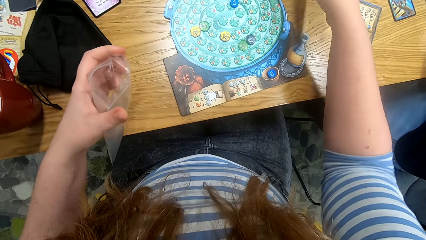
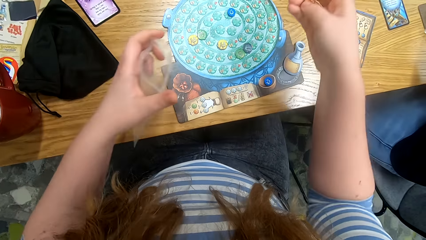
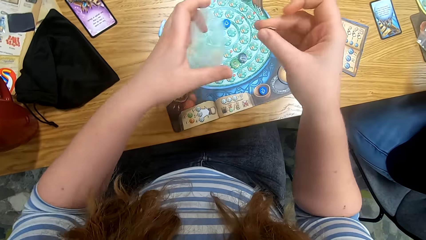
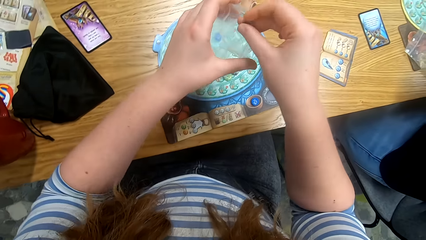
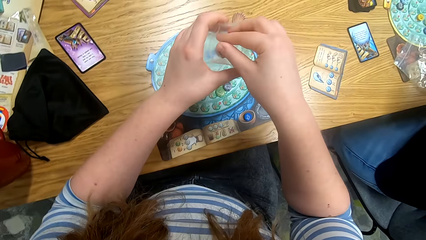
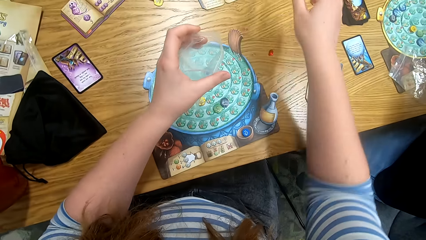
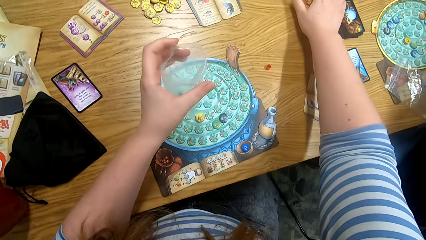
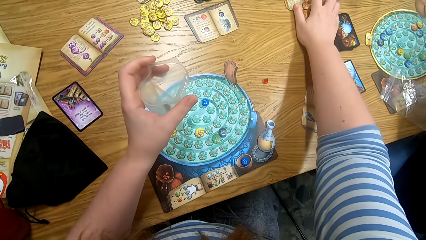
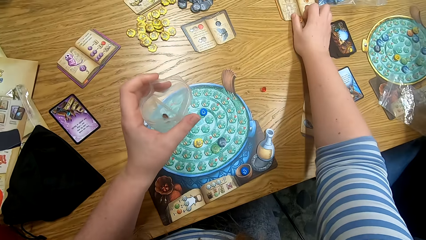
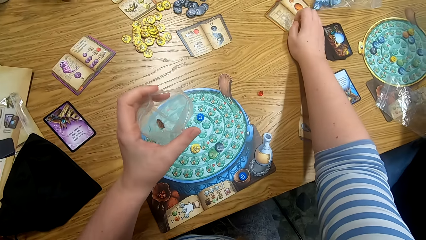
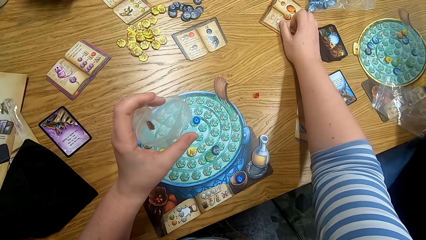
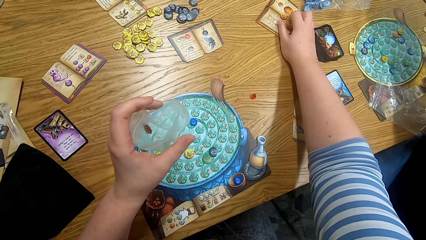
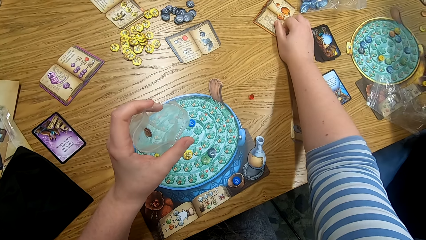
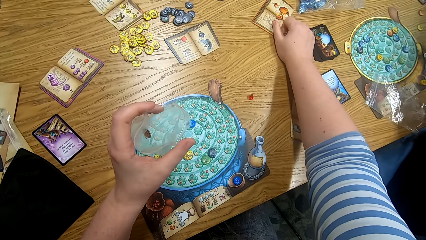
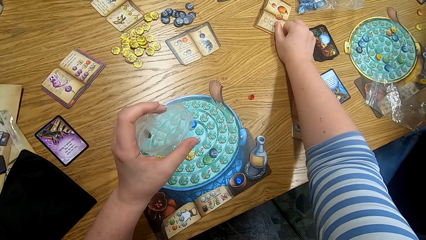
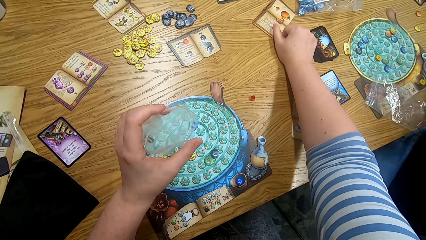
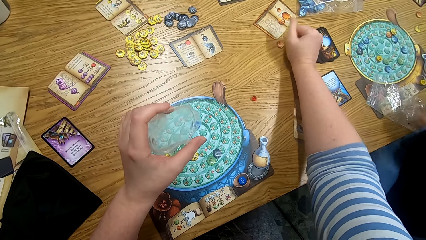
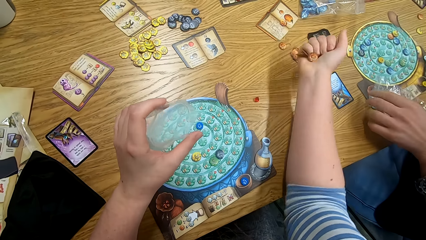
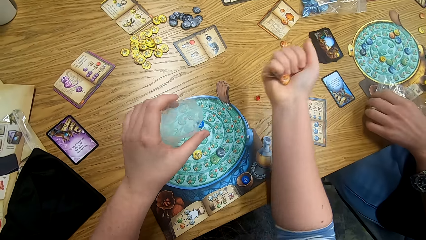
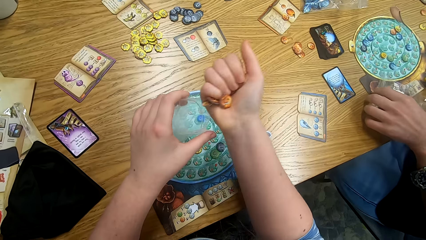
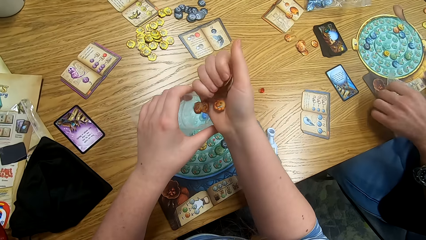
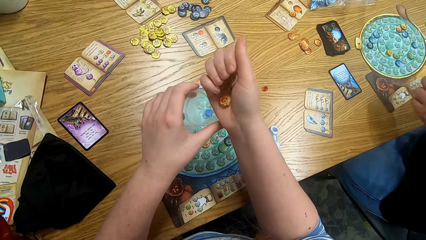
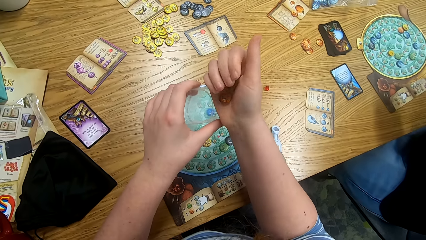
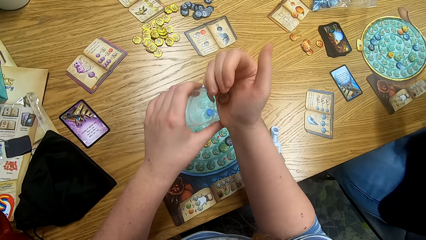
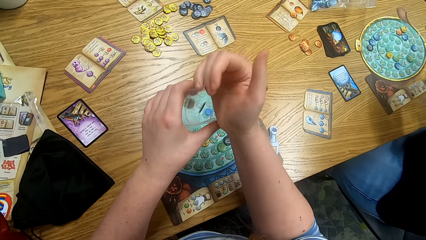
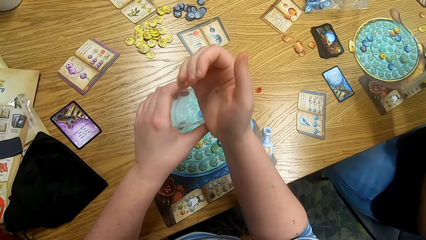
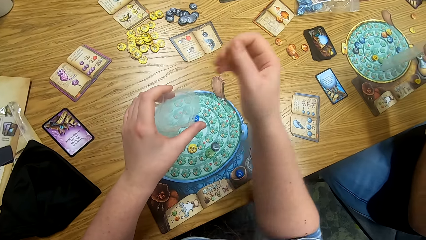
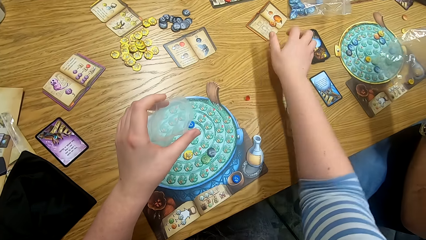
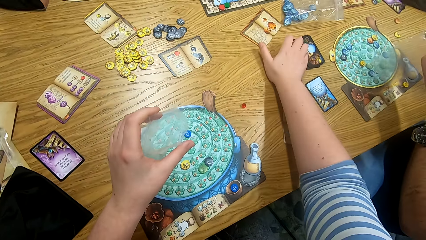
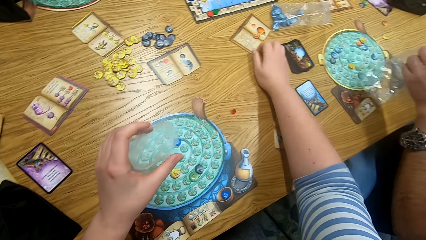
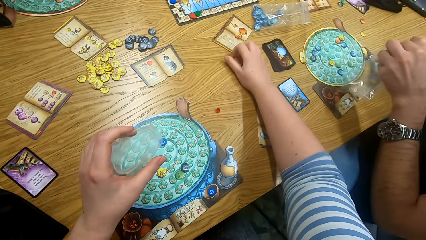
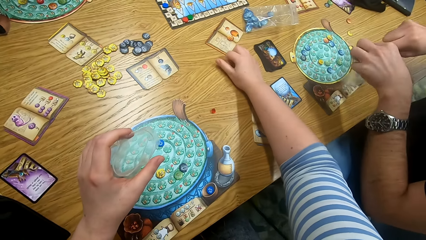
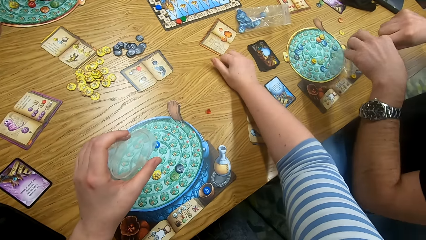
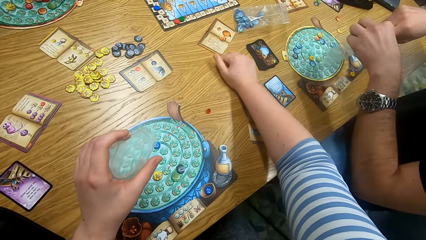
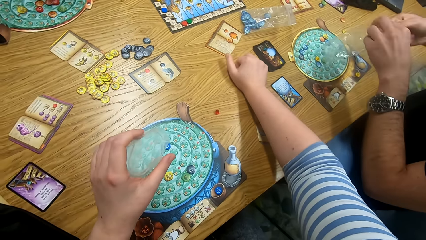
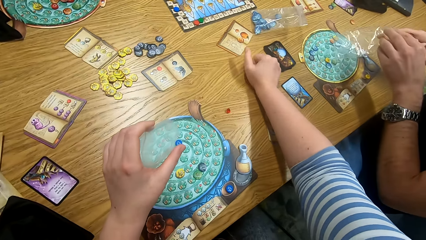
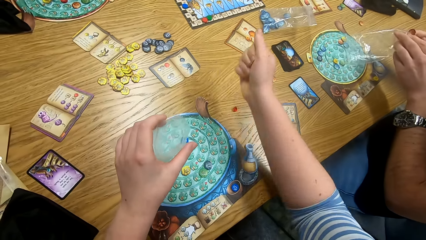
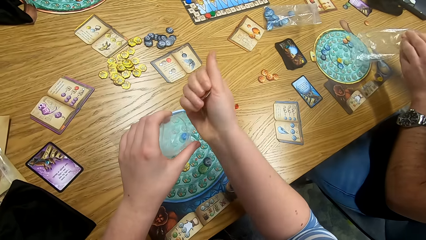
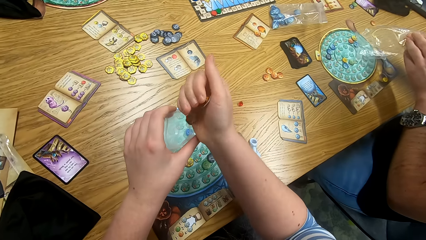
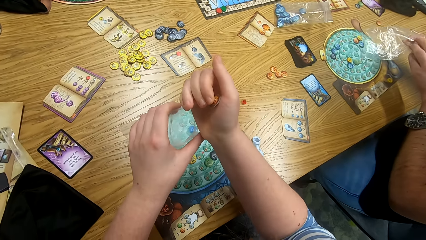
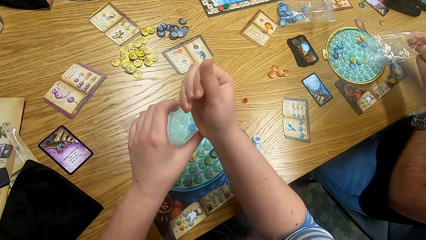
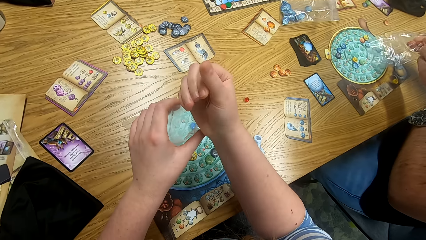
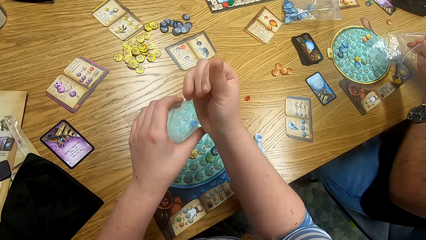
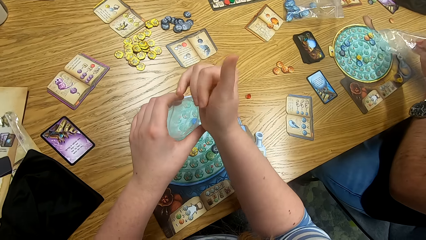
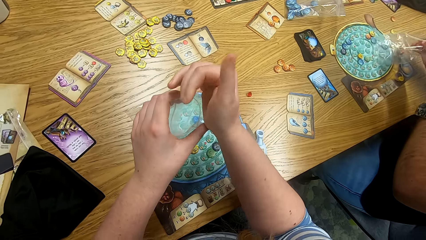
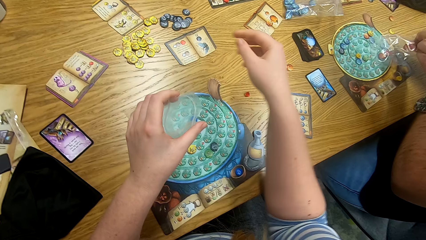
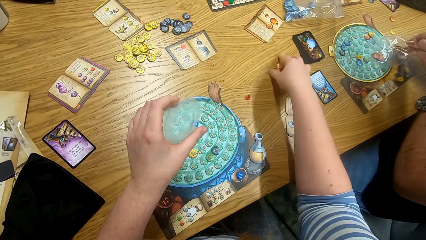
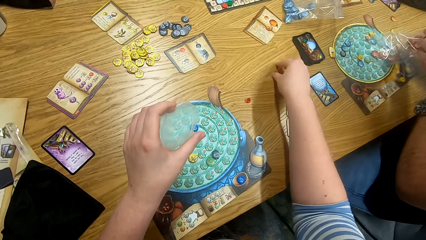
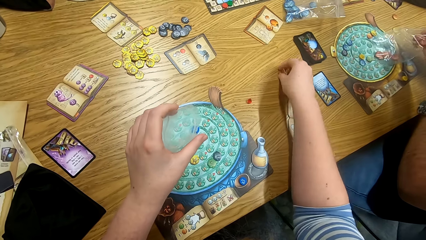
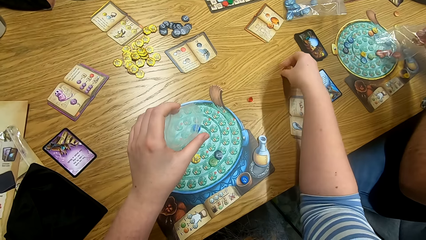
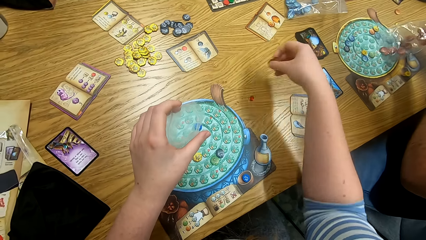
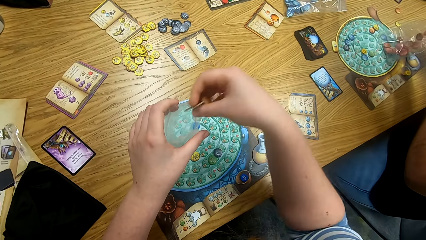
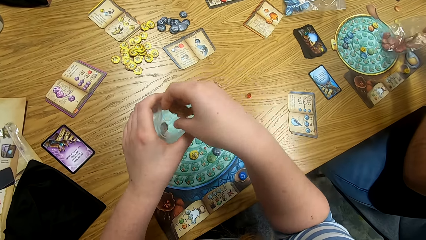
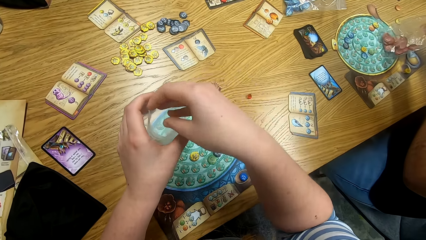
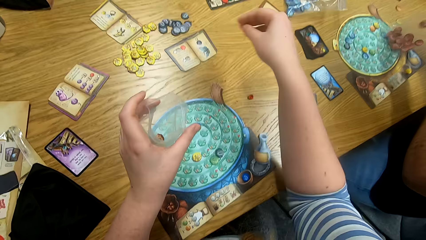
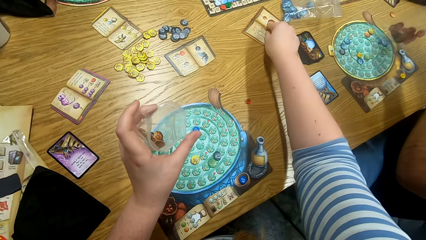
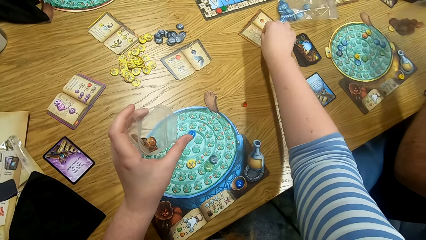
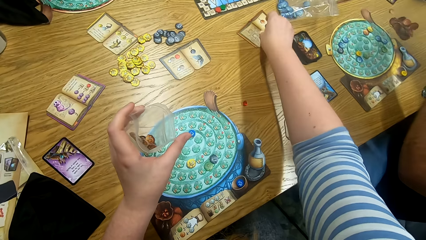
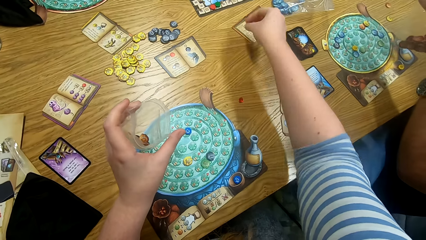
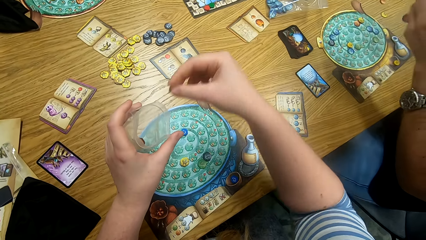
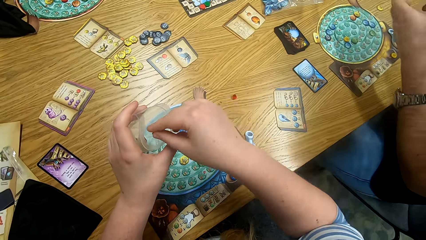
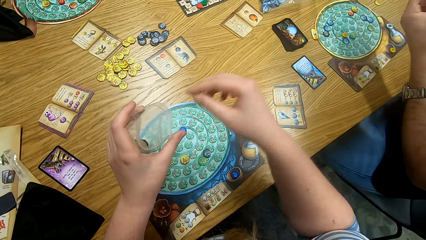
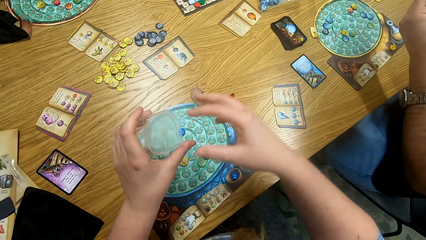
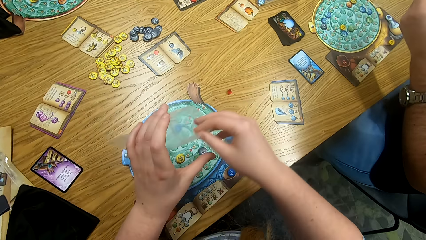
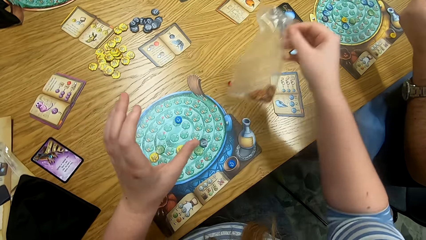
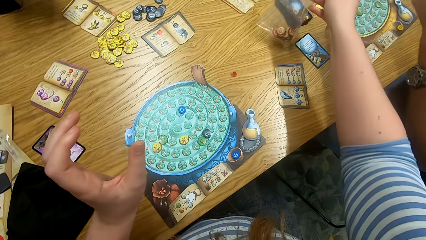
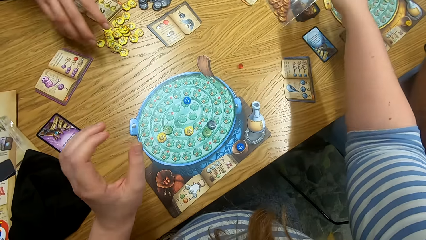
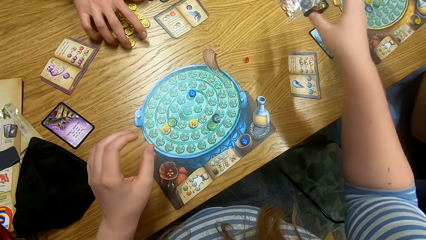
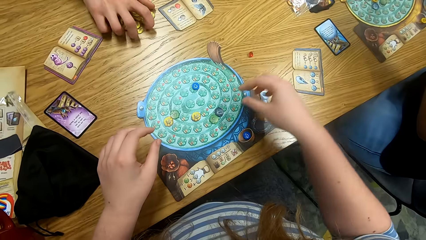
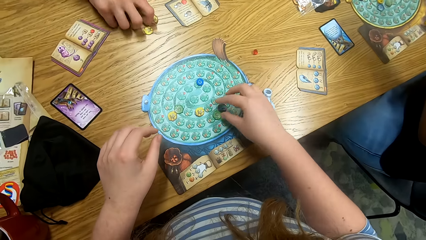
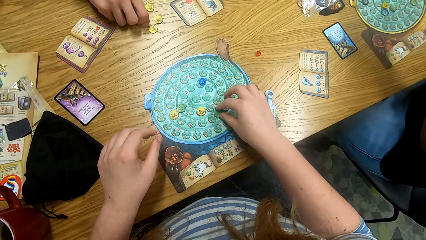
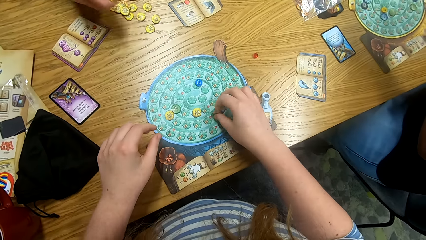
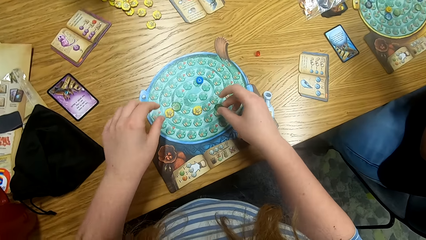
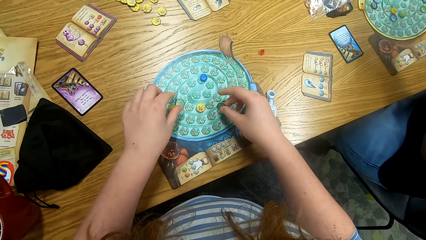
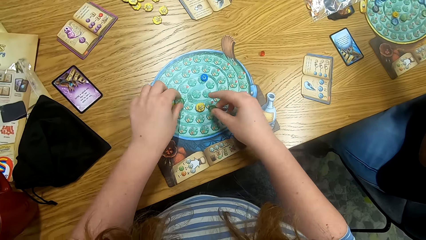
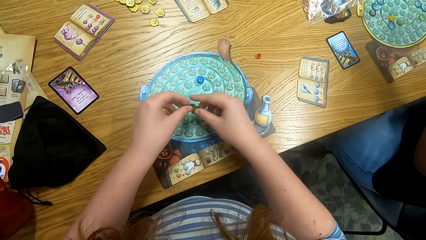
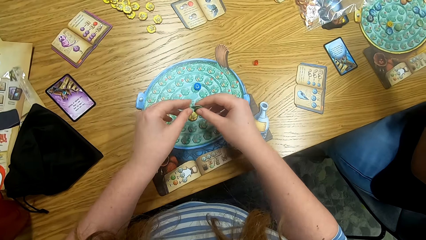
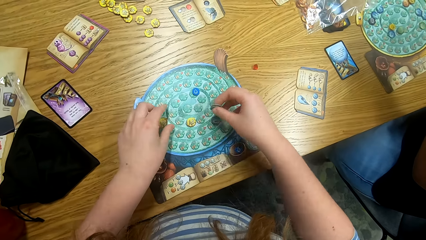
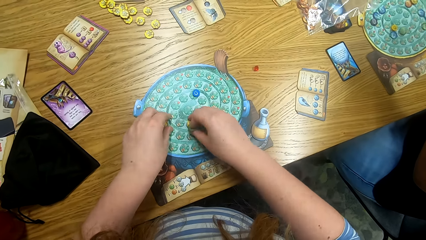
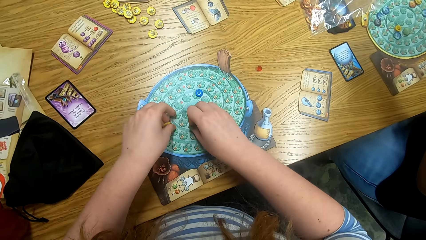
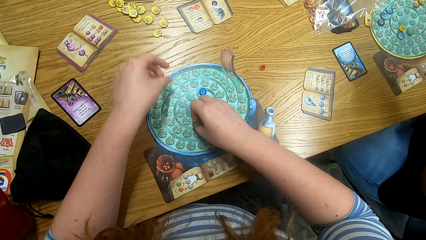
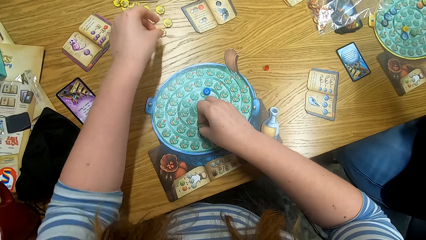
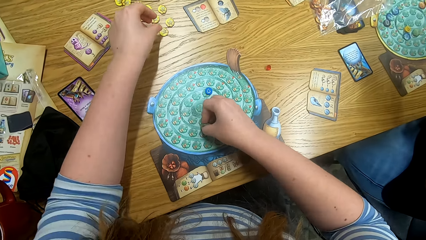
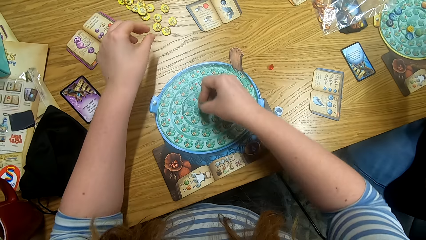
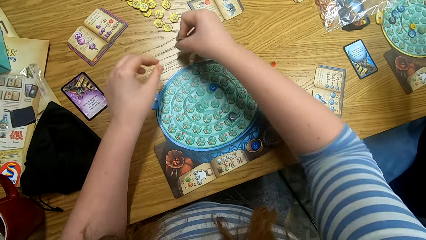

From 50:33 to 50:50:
The camera wearer puts the Quacks of Quedlinburg tokens in the paper. They pick the Quacks of Quedlinburg tokens from the table. They put the Quacks of Quedlinburg tokens in the paper. A person picks a plastic bag from the table. The camera wearer picks the Quacks of Quedlinburg tokens from the table. They put the Quacks of Quedlinburg tokens in the paper. The person puts something in the plastic bag. The person puts something in the plastic bag again. The camera wearer picks the Quacks of Quedlinburg tokens from the table. They put the Quacks of Quedlinburg tokens in the paper. They pick the Quacks of Quedlinburg tokens from the table. They put the Quacks of Quedlinburg tokens in the paper. They place the paper of Quacks of Quedlinburg tokens on the table. A man picks the Quacks of Quedlinburg tokens from the table. The camera wearer picks the Quacks of Quedlinburg tokens from the table.
